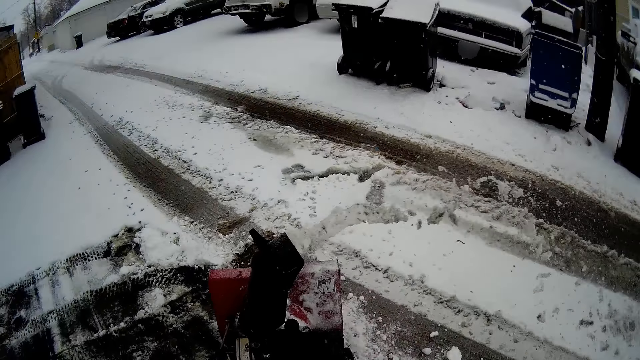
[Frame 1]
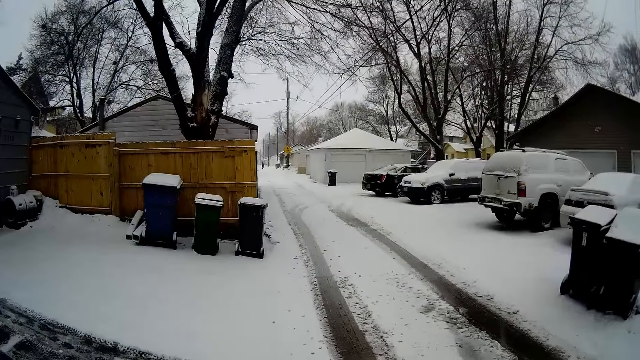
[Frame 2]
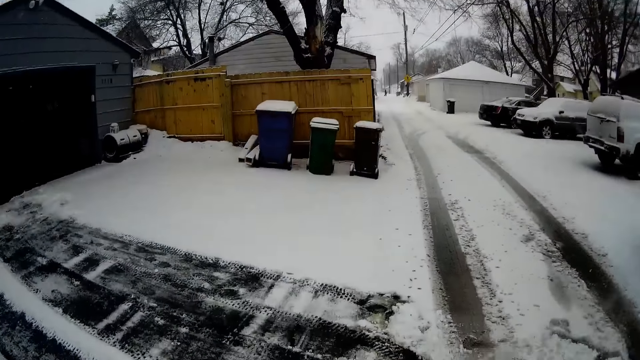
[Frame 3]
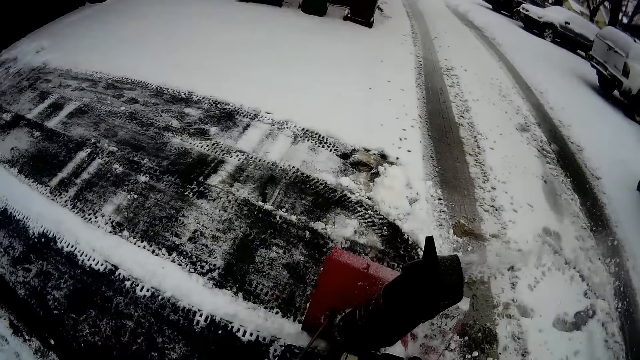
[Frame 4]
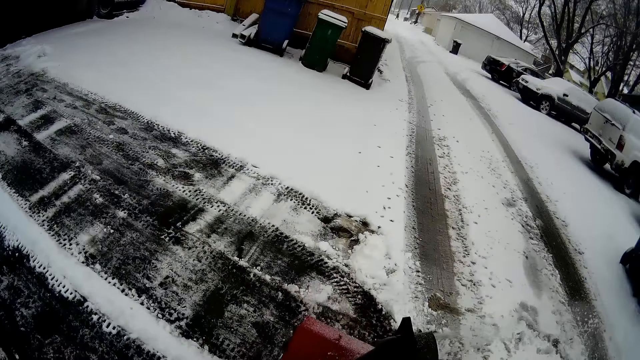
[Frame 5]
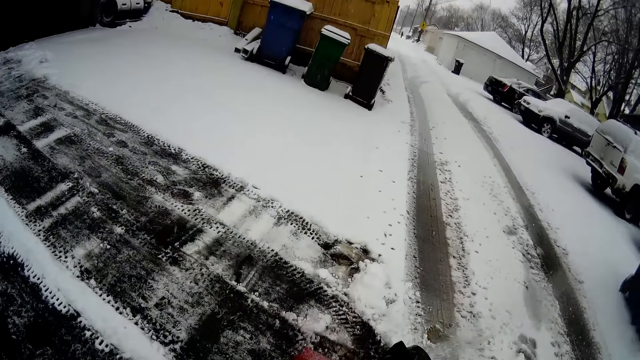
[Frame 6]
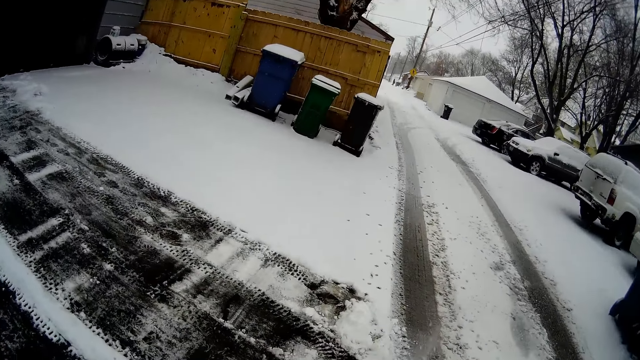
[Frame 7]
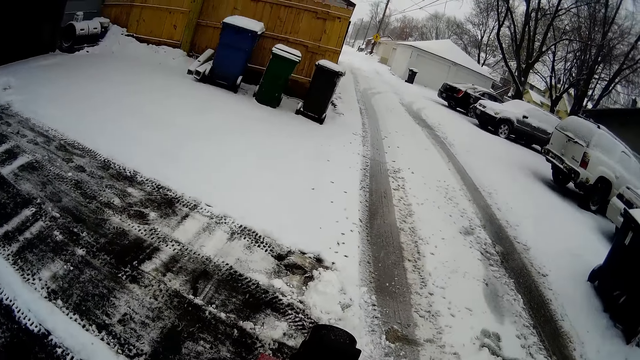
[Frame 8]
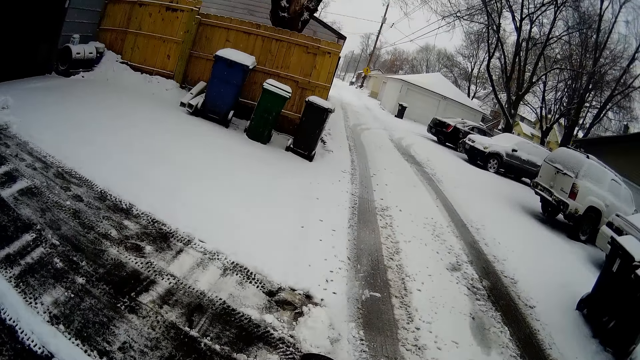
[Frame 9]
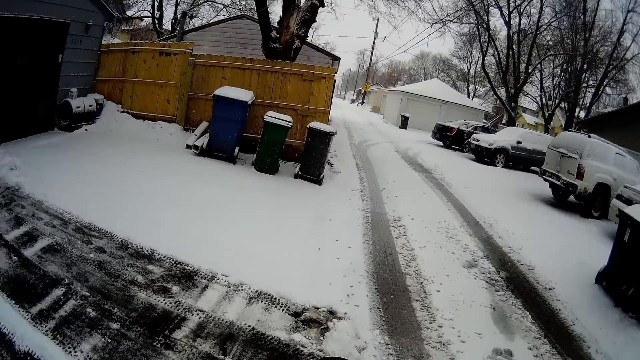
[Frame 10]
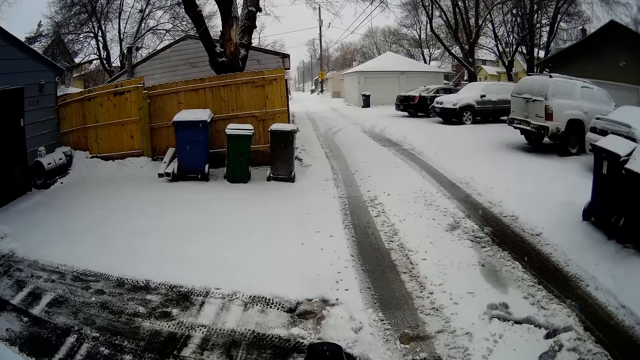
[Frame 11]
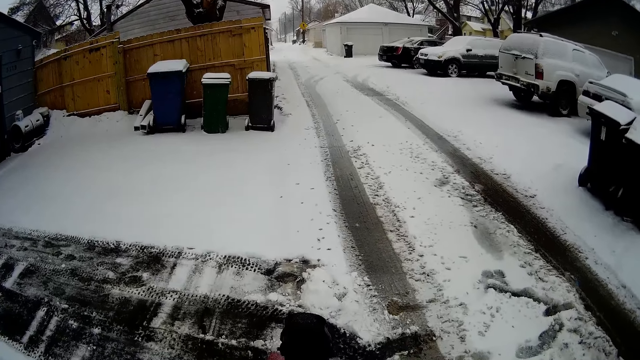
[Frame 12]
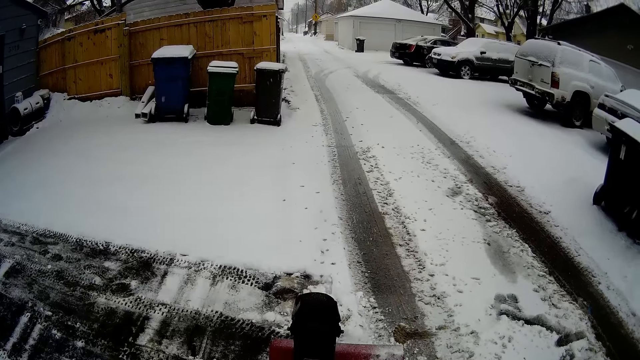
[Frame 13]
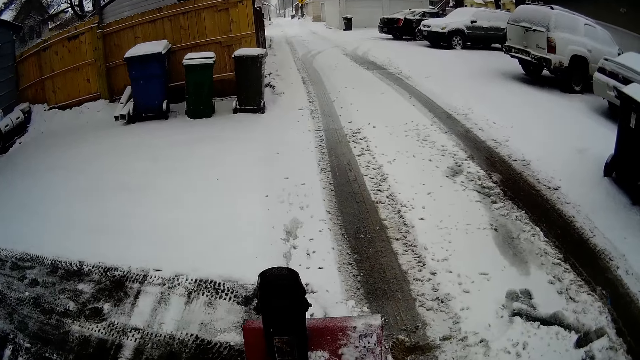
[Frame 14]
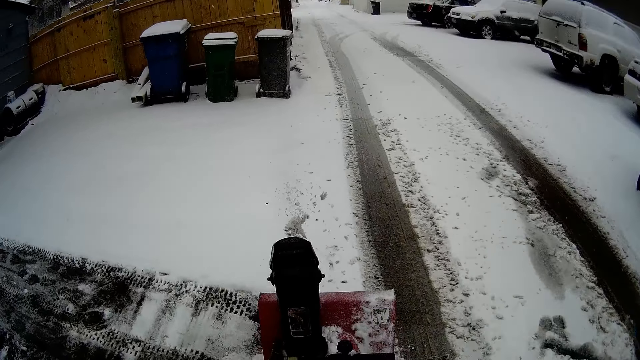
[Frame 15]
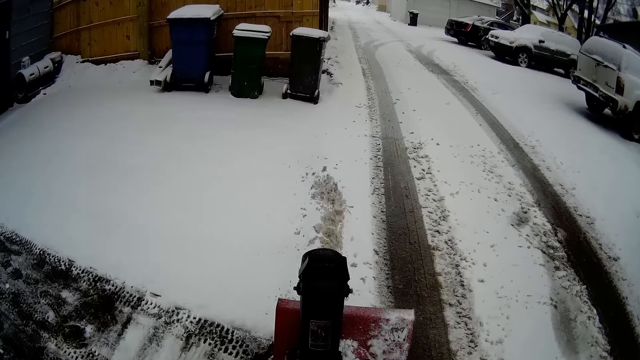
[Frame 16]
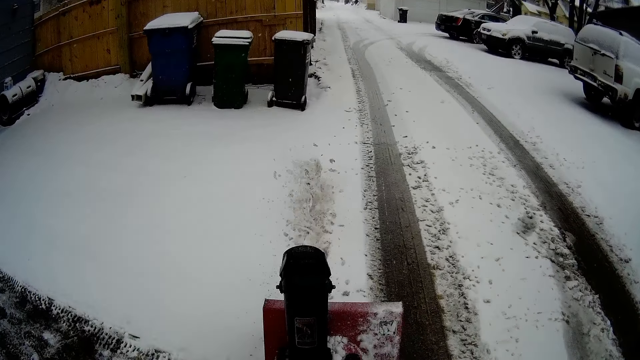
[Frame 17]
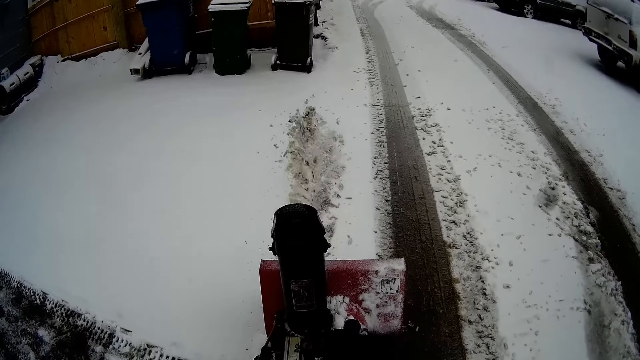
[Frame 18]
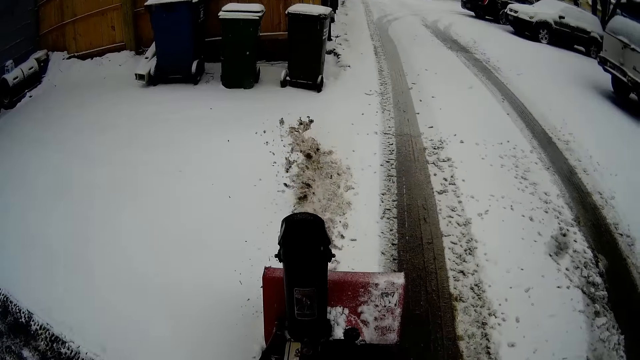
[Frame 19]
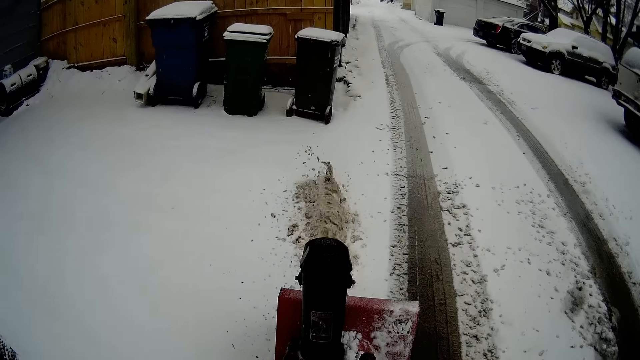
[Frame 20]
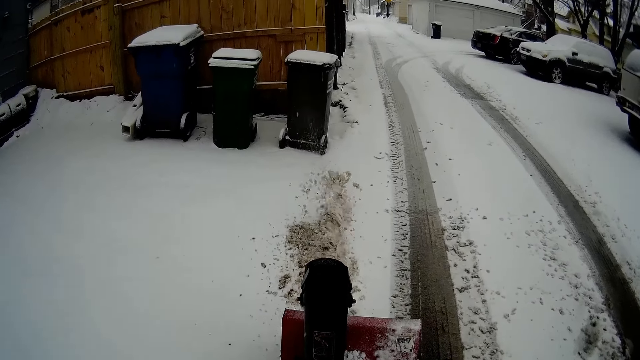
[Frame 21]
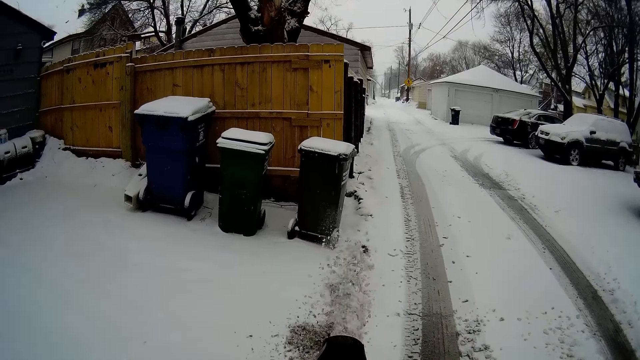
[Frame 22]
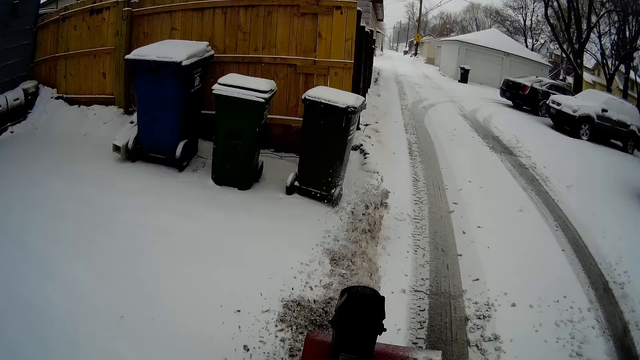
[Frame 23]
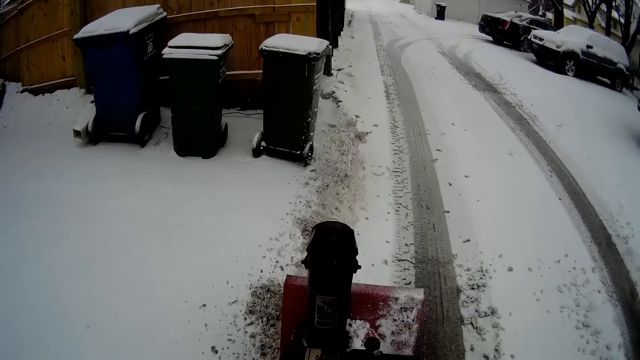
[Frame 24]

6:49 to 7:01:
The camera wearer turns around the area. They blow snow with a snow mini skid.

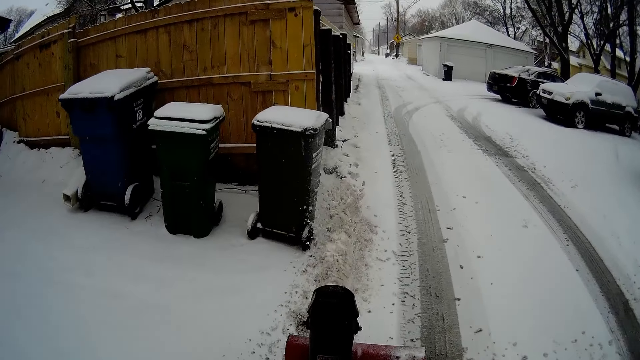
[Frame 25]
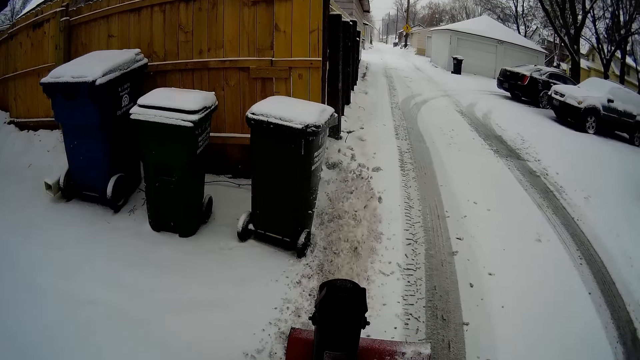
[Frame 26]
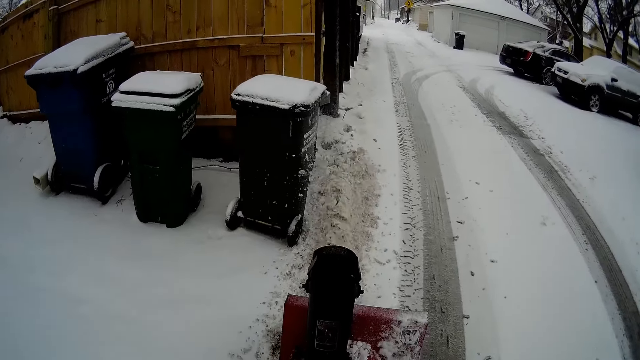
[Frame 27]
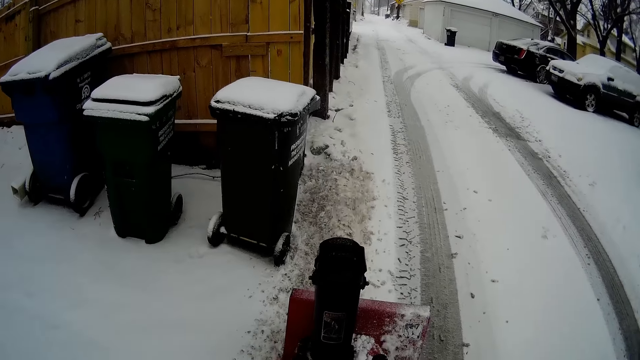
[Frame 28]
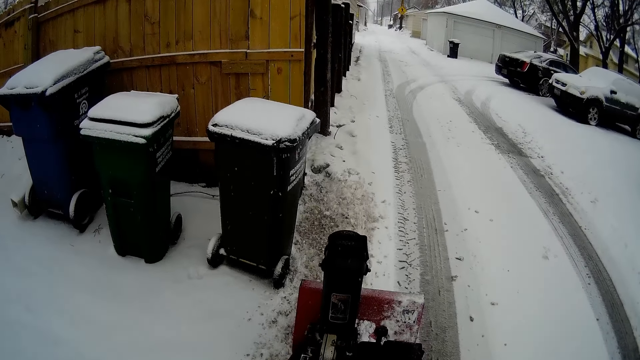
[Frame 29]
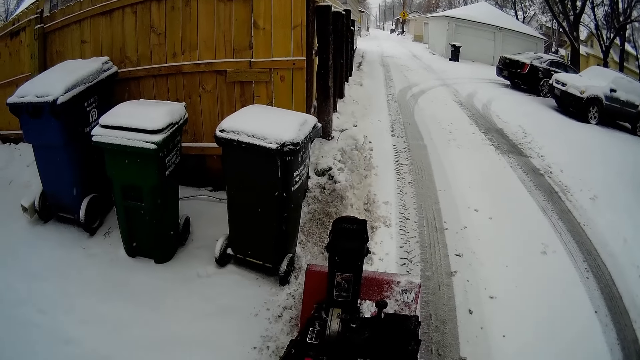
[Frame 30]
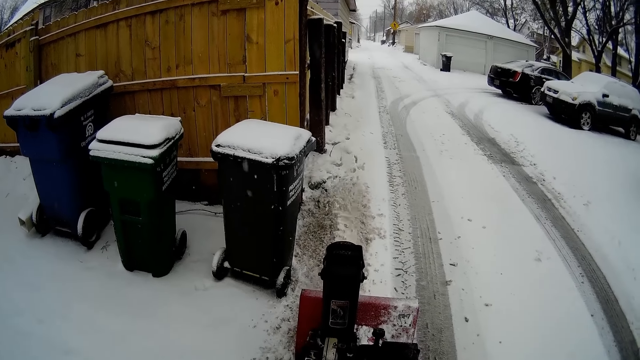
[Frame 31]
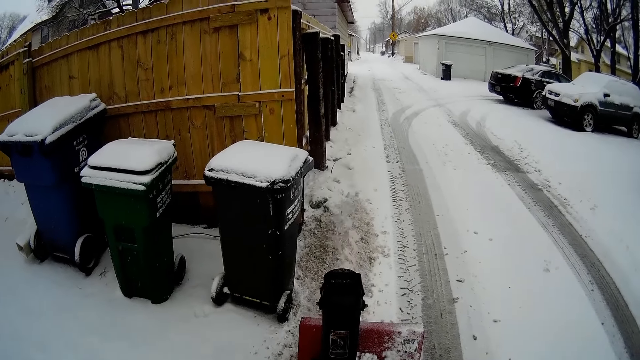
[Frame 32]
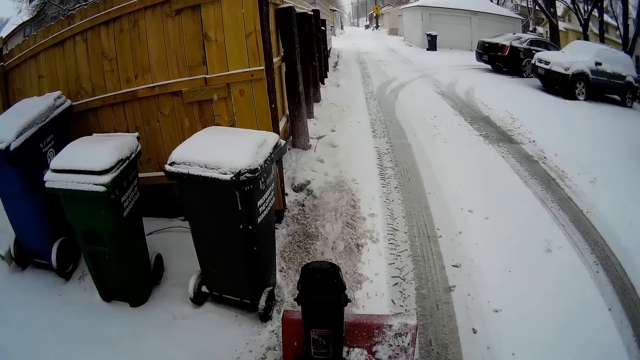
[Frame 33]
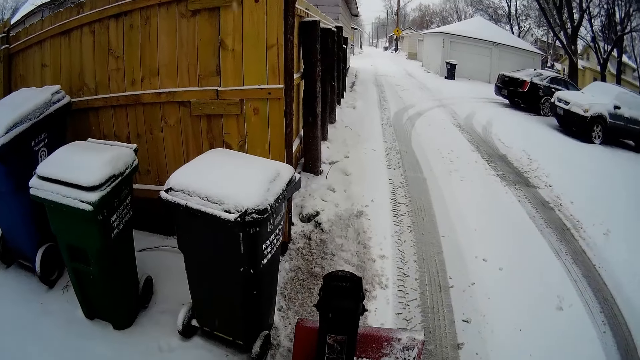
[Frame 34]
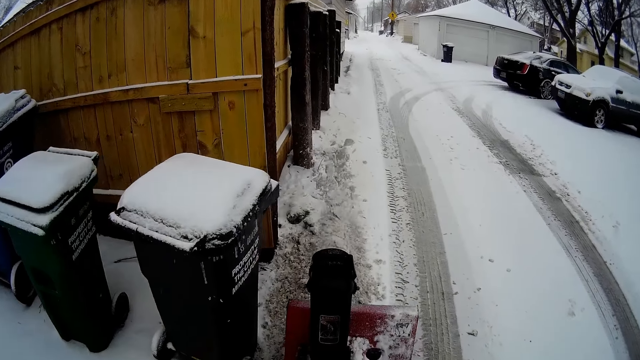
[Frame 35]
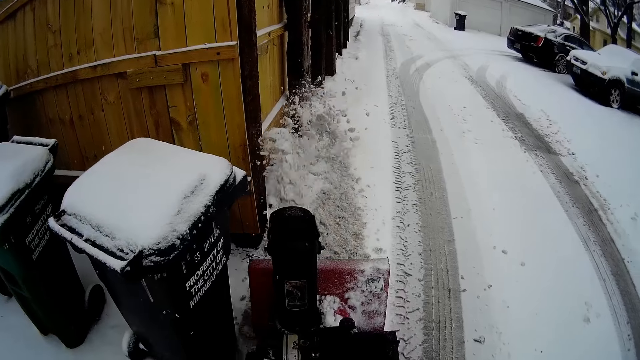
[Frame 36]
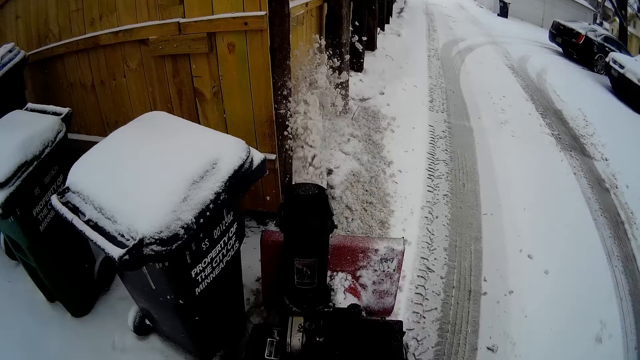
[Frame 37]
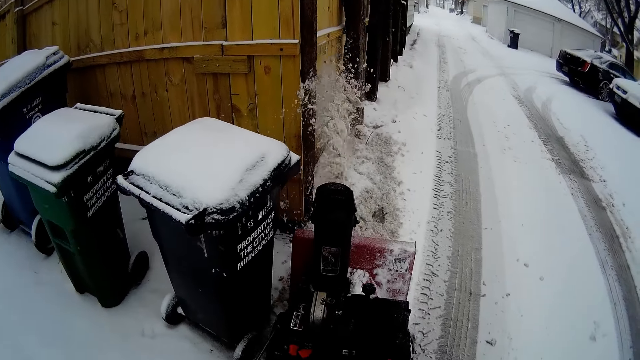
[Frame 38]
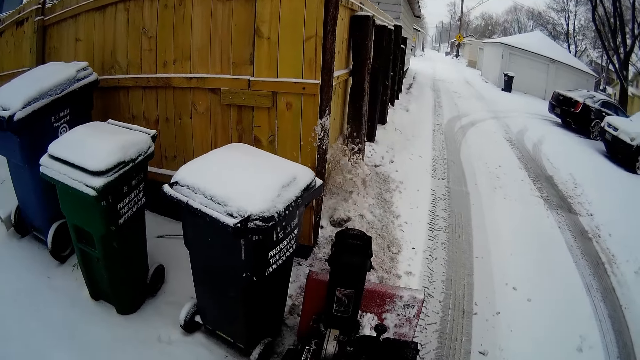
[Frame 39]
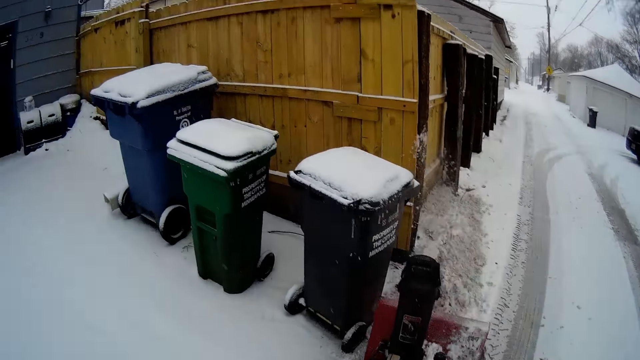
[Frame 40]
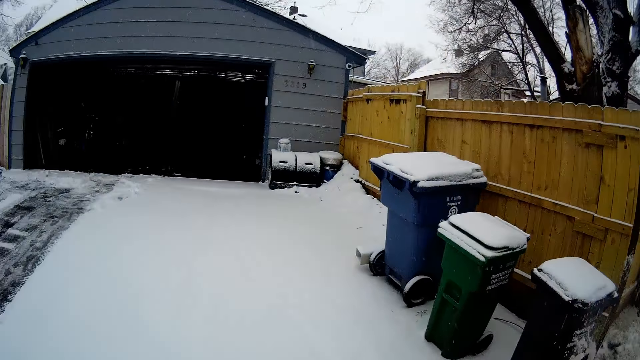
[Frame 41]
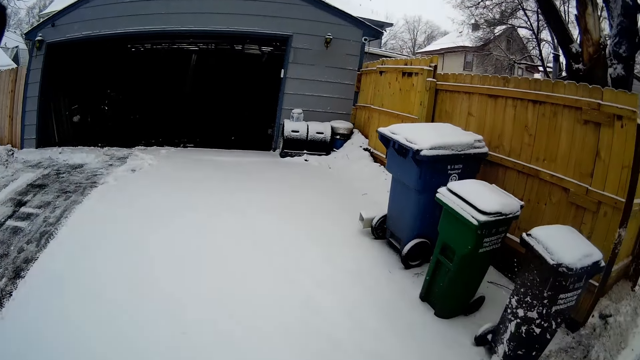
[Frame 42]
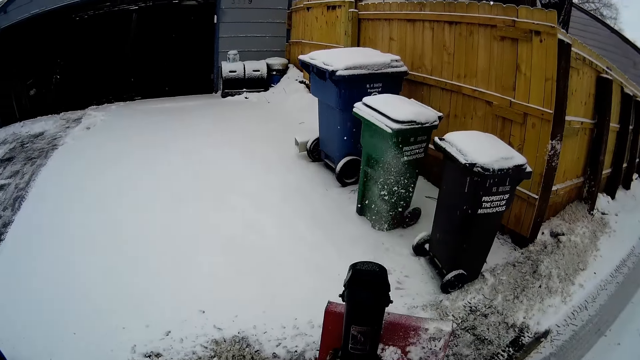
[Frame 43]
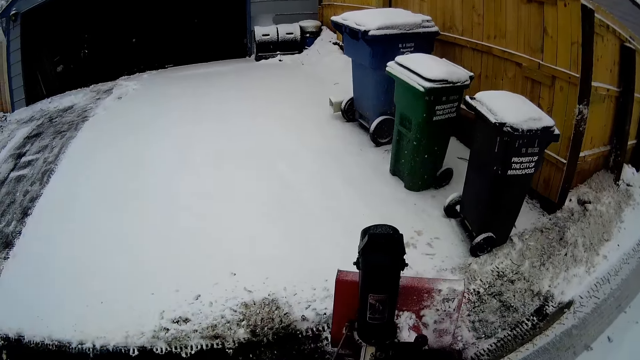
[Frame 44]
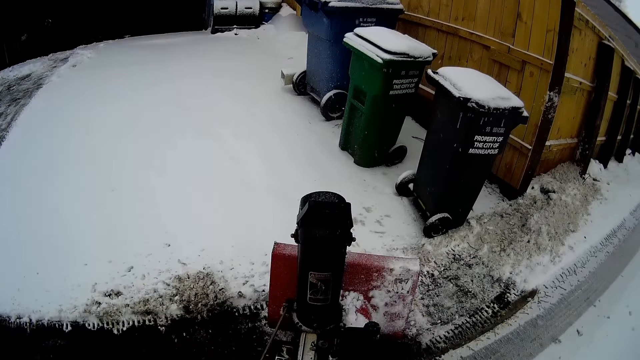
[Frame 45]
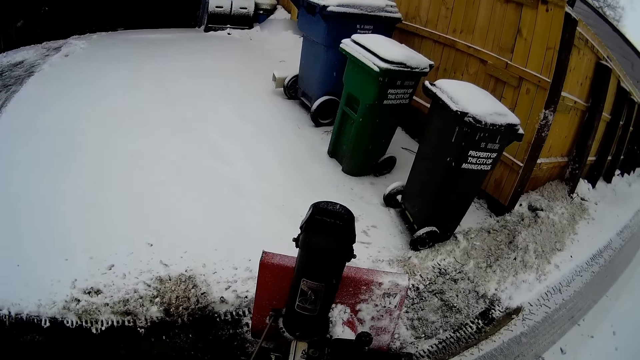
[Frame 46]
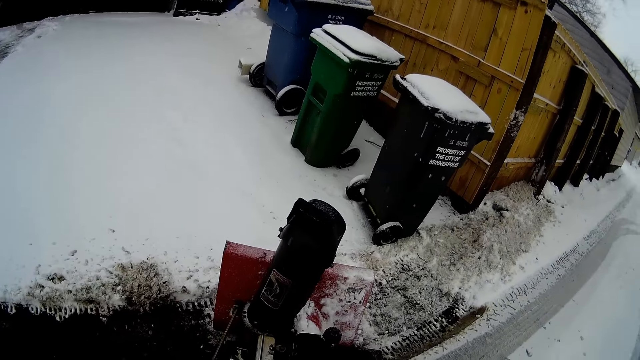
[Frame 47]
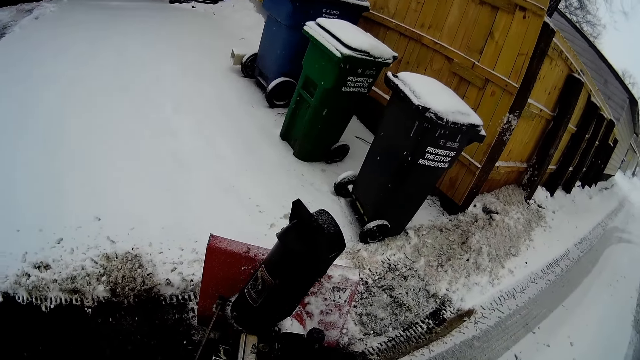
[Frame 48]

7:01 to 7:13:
The camera wearer turns around the area.
